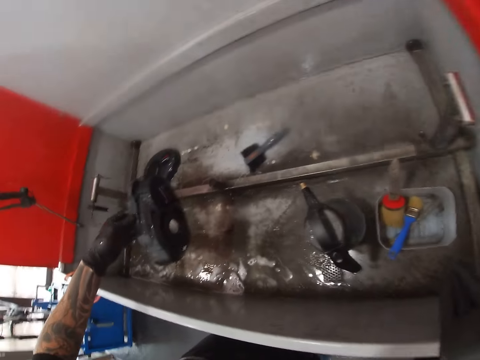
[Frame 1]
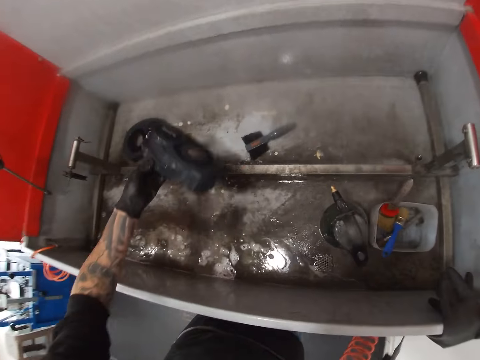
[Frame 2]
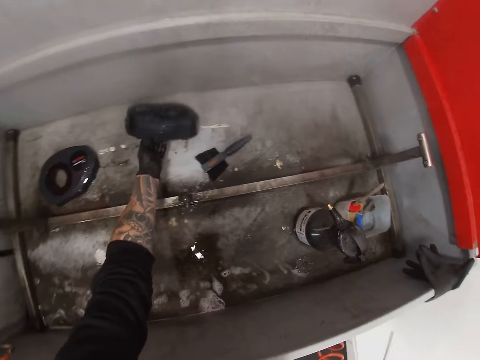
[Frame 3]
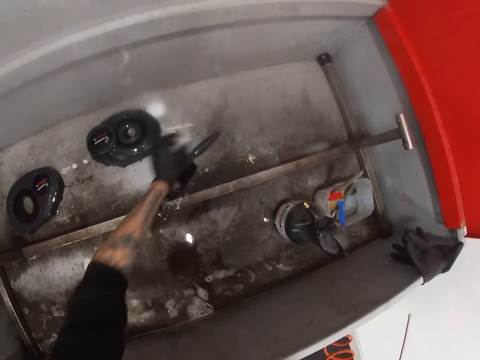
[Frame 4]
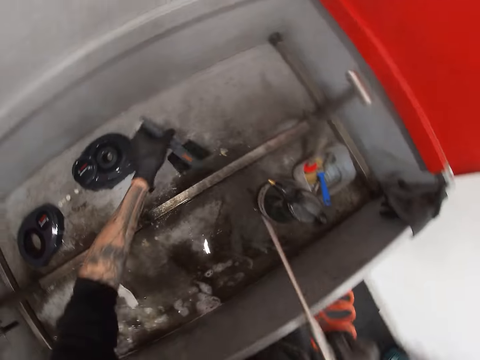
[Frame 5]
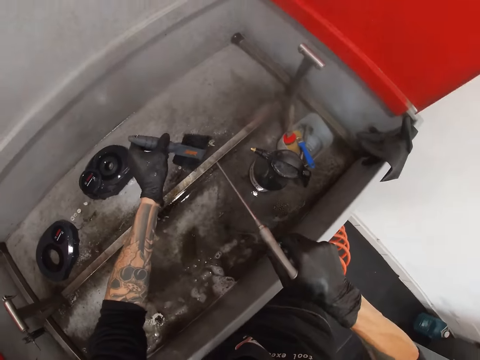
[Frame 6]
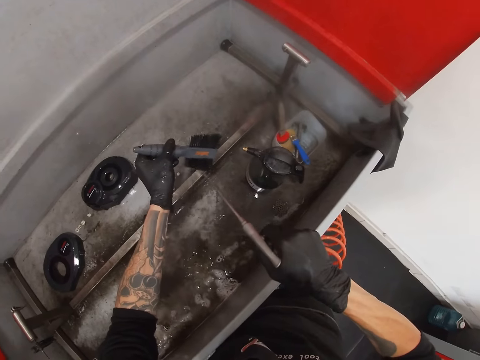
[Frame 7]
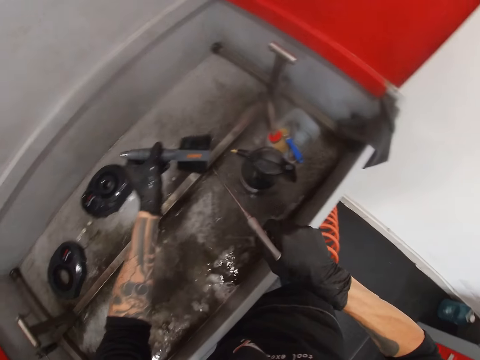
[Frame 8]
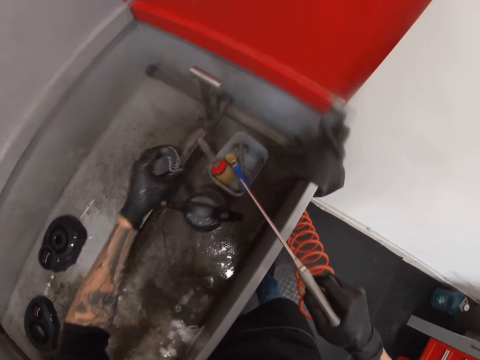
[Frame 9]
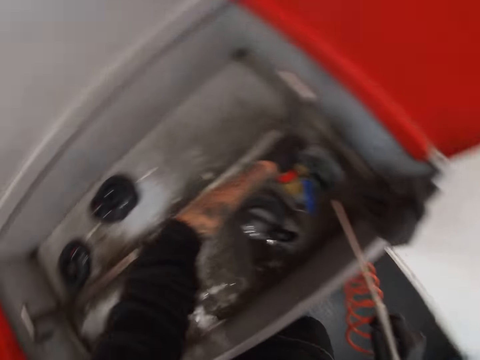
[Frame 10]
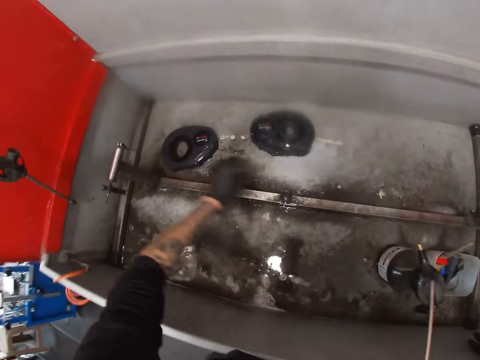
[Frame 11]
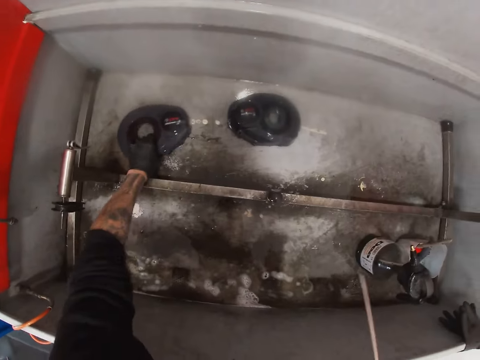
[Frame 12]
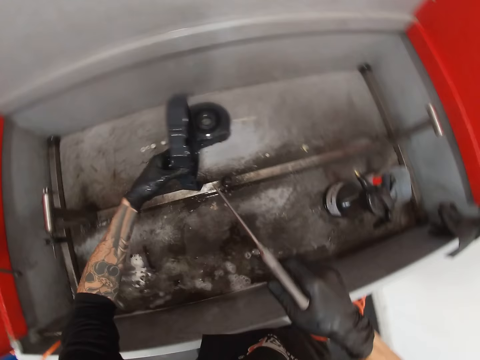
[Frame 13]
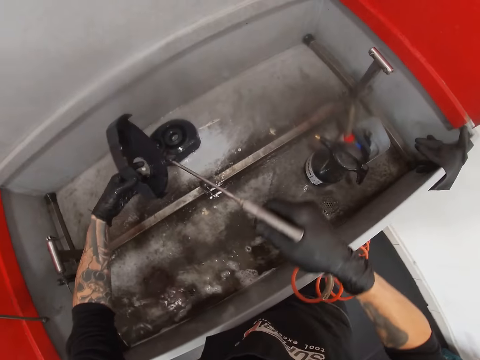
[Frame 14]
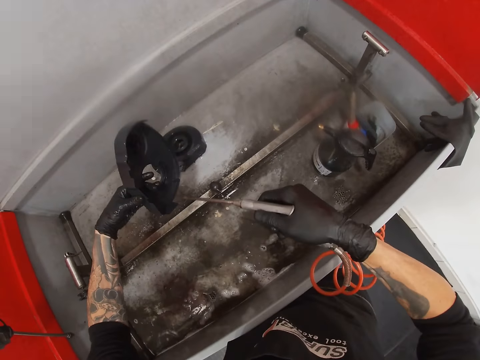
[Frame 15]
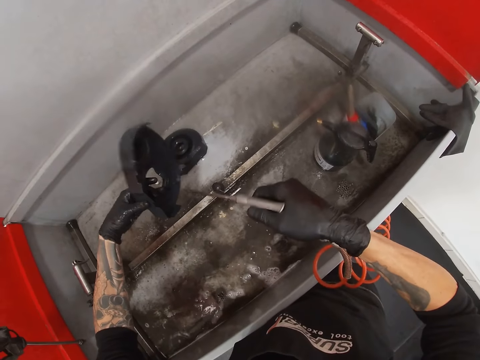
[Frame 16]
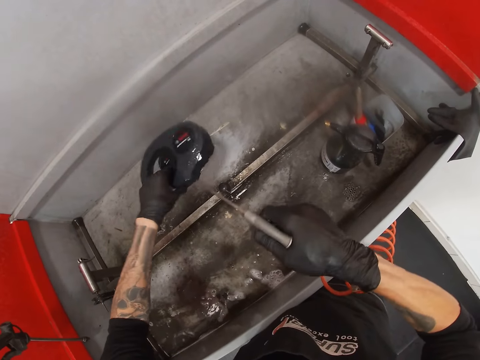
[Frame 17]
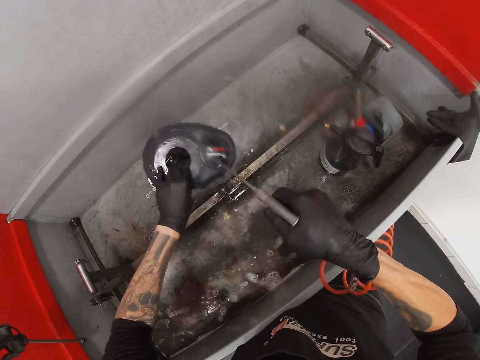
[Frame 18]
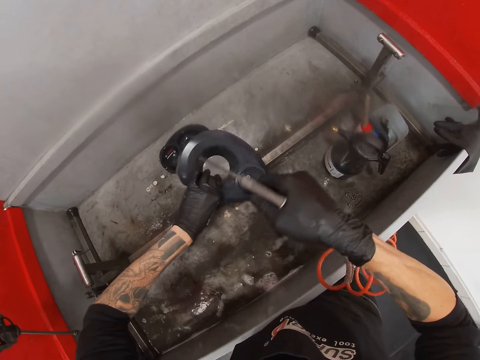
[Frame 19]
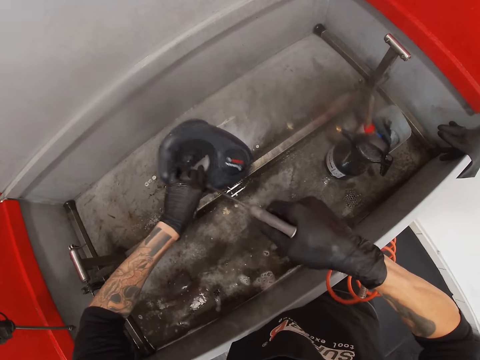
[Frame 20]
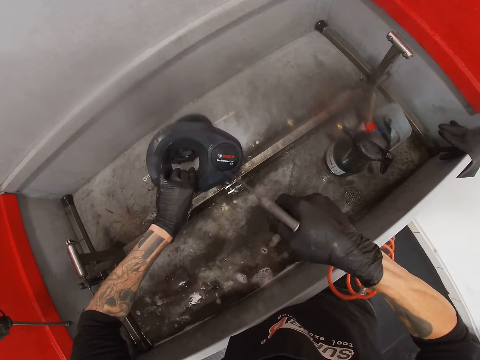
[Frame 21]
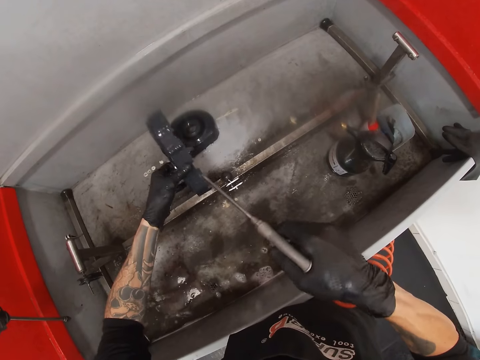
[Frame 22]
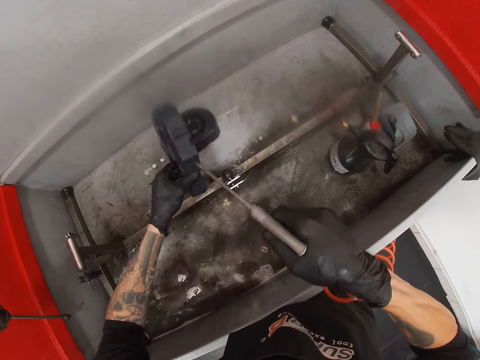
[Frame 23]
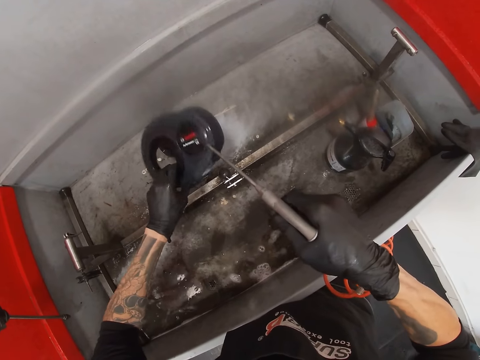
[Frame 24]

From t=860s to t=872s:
The camera wearer drops the bicycle engine cover or stator cover from his left hand in the bicycle wash. He picks up the brush from the bicycle wash with his left hand. He holds a blower in his right hand. He dries the brush in his left hand with the blower in his right hand. He sprays the brush. He drops the brush from his left hand into a plastic container. He turns around. He picks up the bicycle engine cover with his left hand from the bicycle wash. He dries the bicycle engine cover in his left hand with the blower in his right hand. He sprays the stator cover. He sprays the stator cover again.

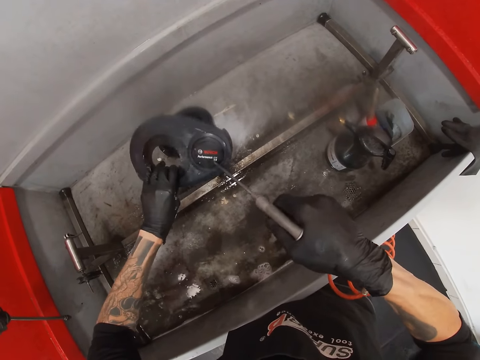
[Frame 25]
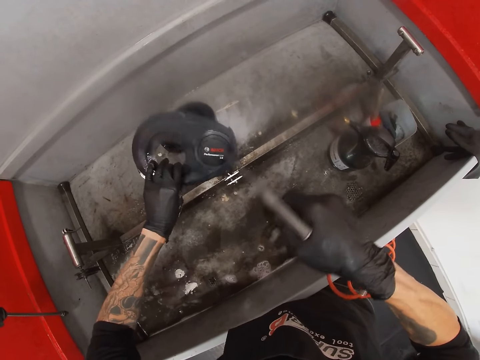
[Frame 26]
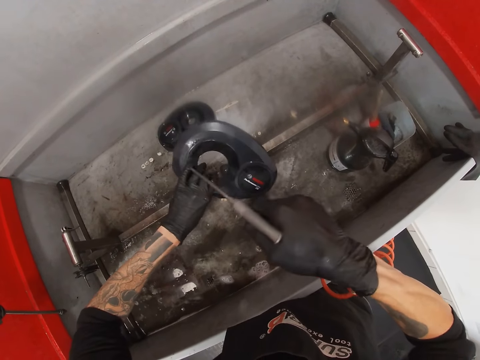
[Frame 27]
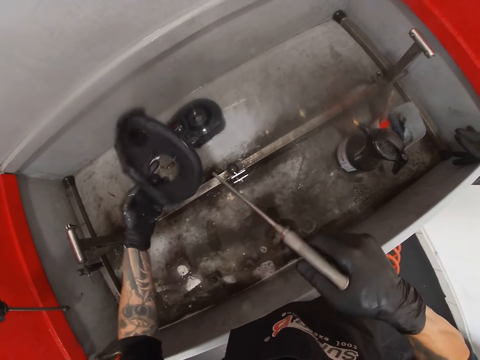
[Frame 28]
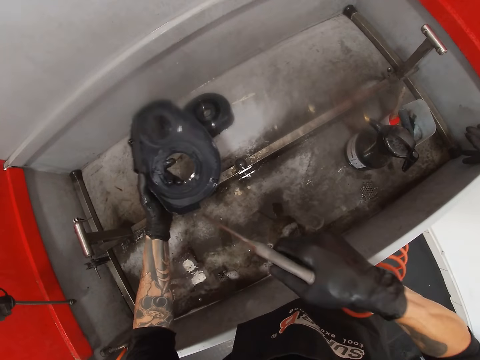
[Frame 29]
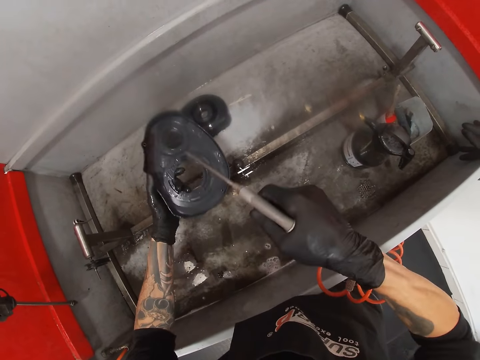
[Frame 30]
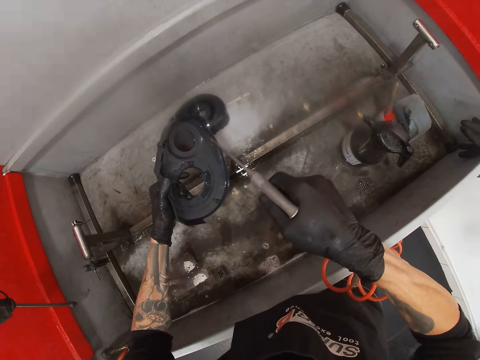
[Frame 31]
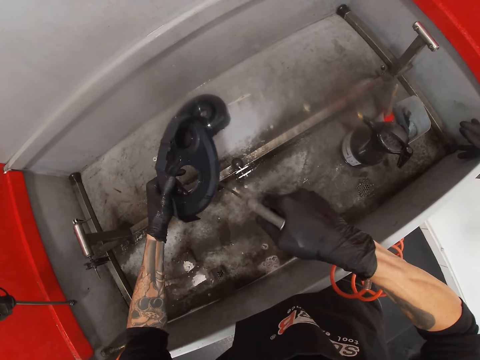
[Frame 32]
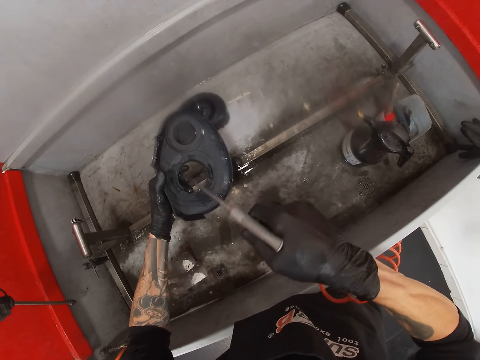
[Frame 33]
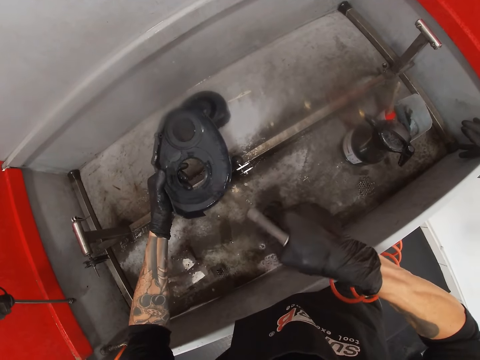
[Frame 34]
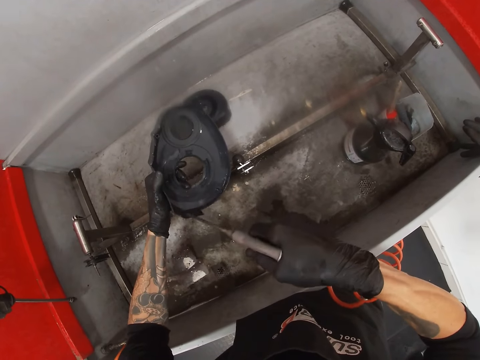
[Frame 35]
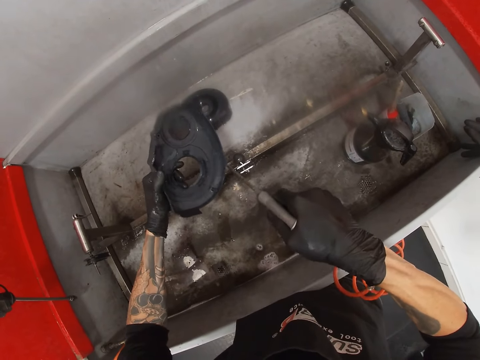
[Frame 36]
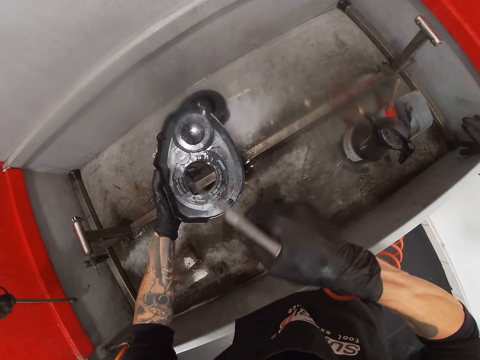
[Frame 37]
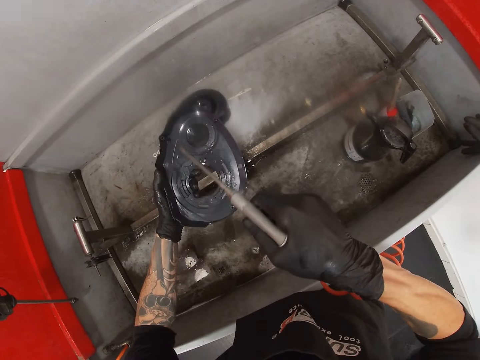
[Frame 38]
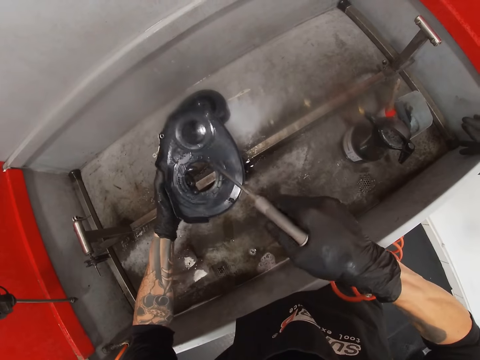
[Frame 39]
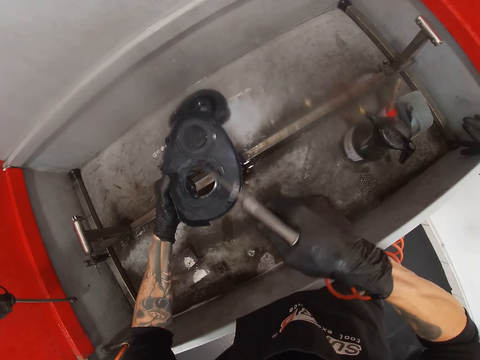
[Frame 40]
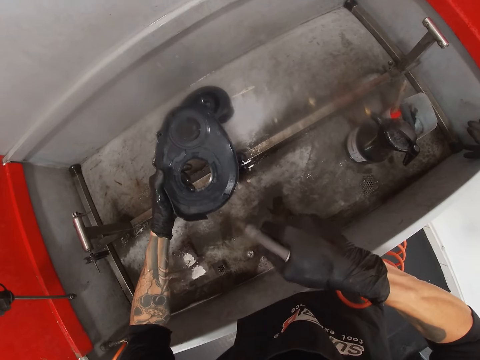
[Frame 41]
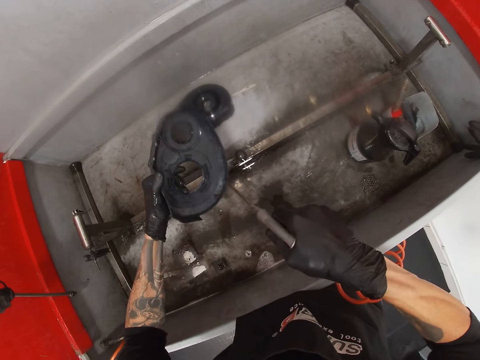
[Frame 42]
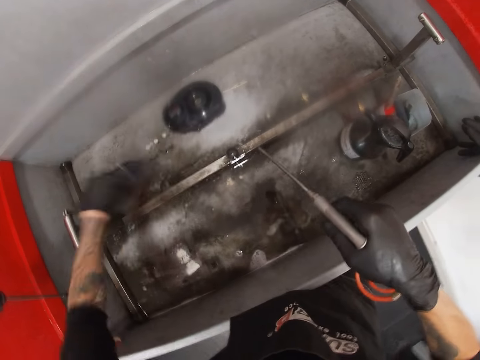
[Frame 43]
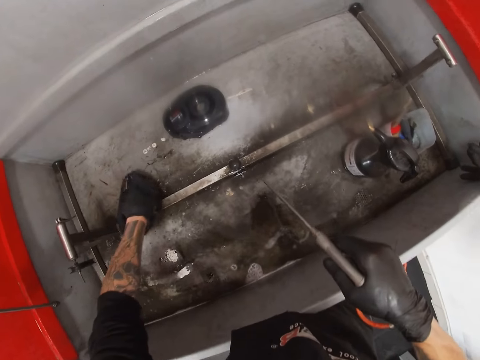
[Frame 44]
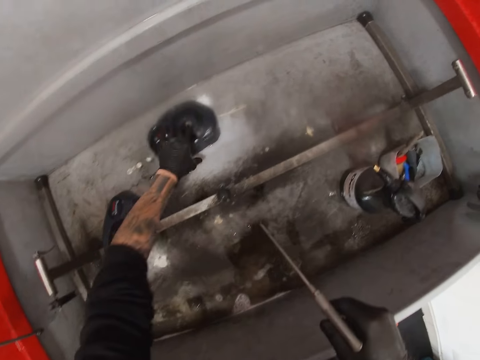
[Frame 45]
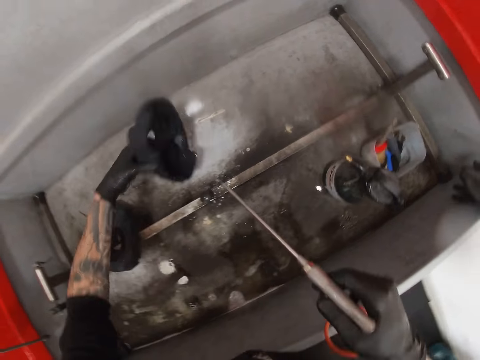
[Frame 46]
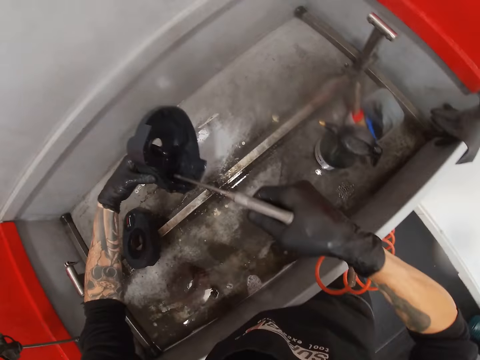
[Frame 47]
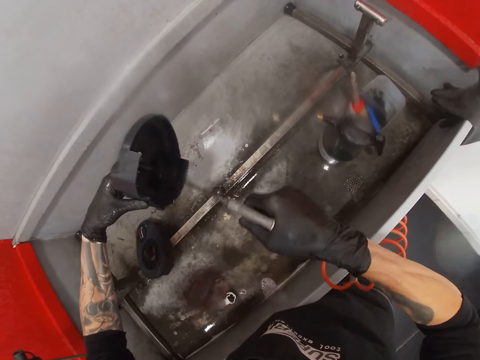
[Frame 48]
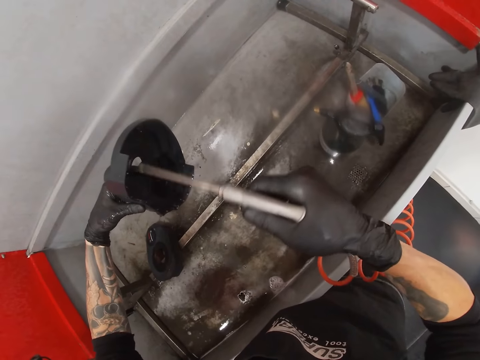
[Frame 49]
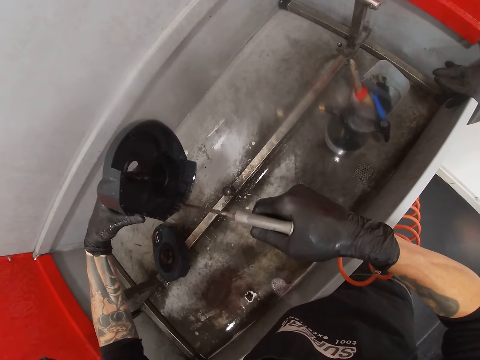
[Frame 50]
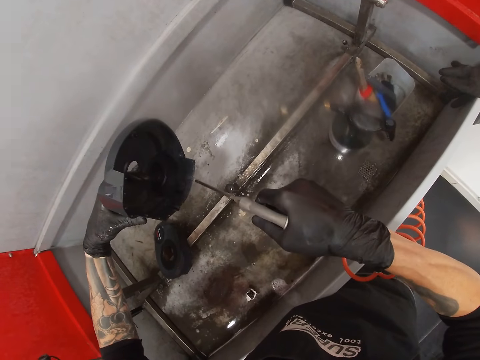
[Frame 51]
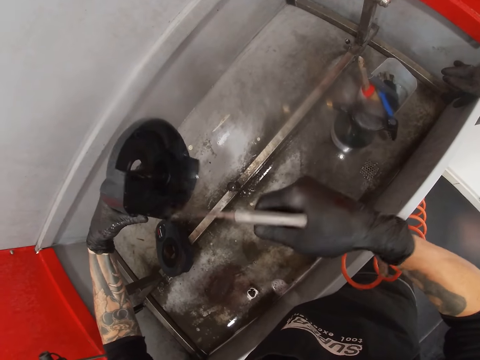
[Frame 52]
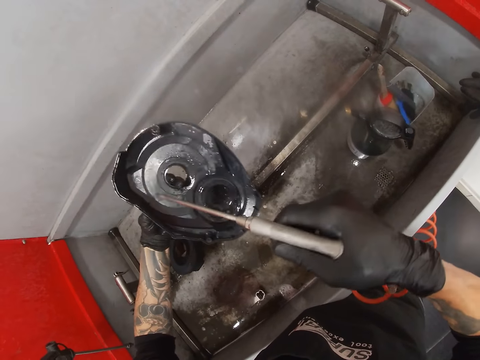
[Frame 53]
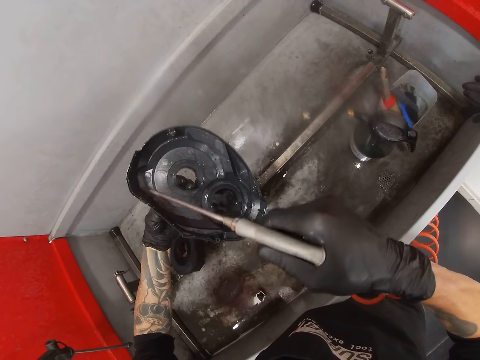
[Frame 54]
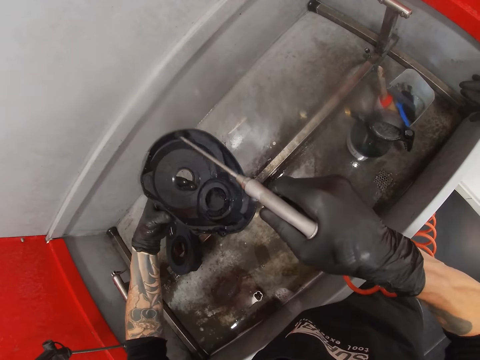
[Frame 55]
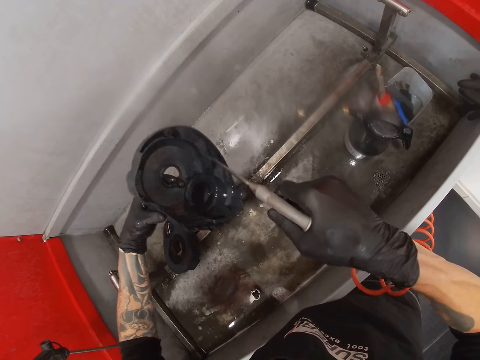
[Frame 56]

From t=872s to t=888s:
The camera wearer turns the stator cover or bicycle engine cover. He sprays the stator cover. He sprays the stator cover again. He shakes the bicycle engine cover in his left hand. He drops the bicycle engine cover from his left hand into the bicycle wash. He picks up the bicycle engine cover with his left hand from the bicycle wash. He dries the bicycle engine cover in his left hand with the blower in his right hand. He sprays the stator cover.
